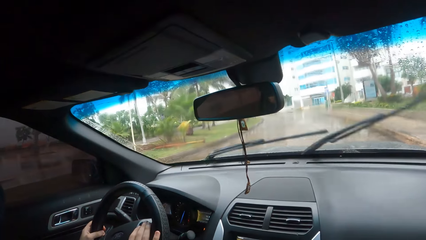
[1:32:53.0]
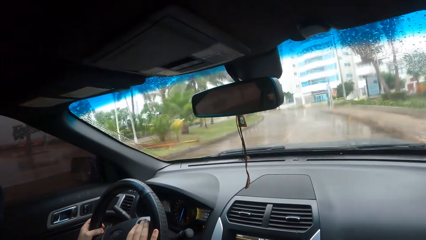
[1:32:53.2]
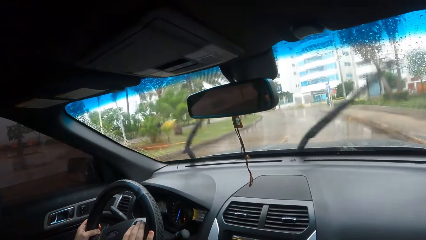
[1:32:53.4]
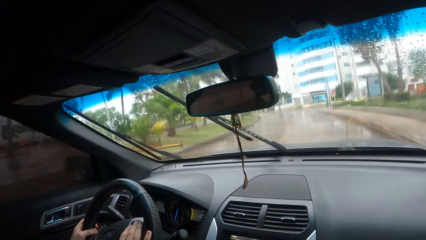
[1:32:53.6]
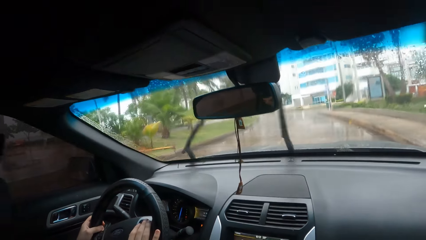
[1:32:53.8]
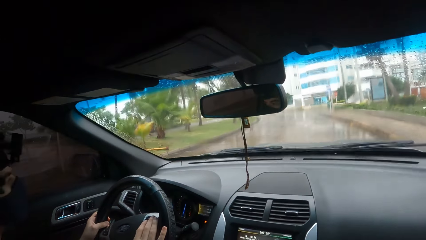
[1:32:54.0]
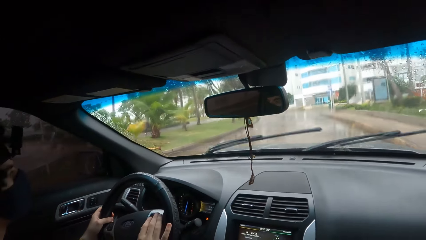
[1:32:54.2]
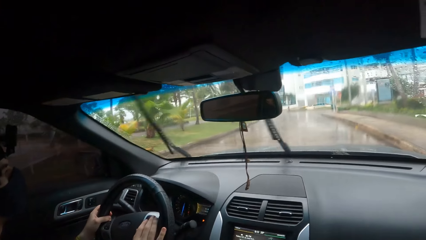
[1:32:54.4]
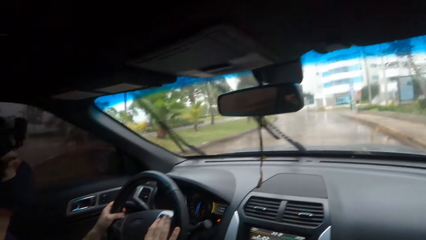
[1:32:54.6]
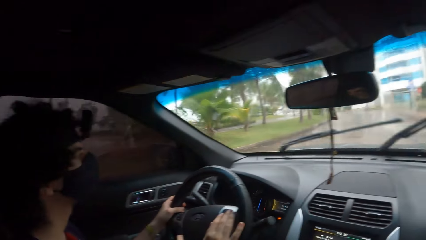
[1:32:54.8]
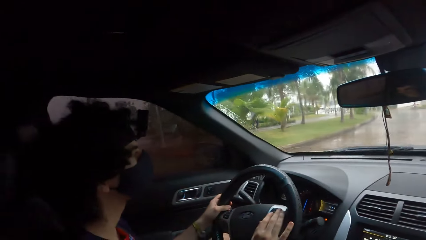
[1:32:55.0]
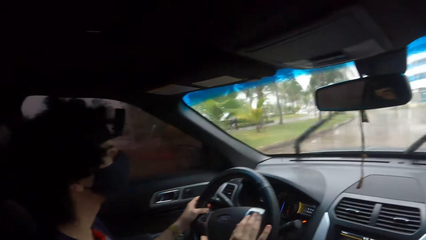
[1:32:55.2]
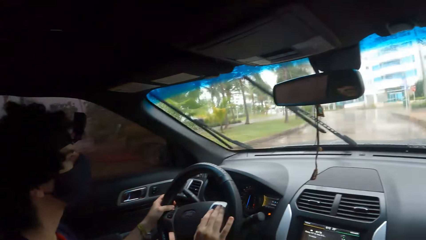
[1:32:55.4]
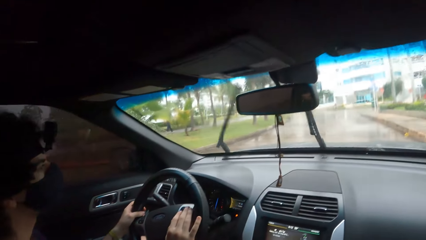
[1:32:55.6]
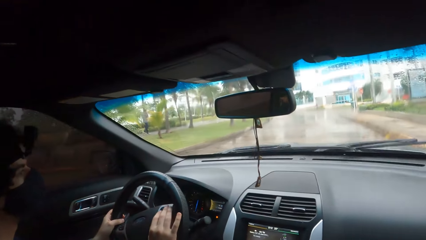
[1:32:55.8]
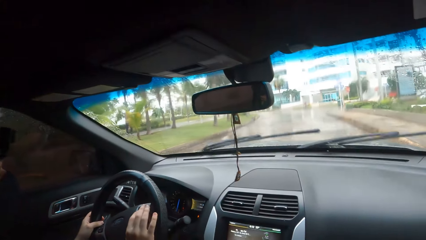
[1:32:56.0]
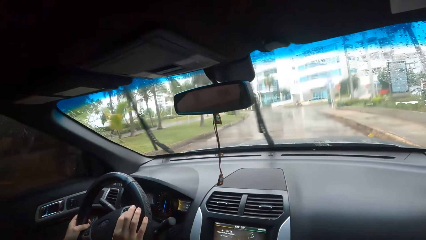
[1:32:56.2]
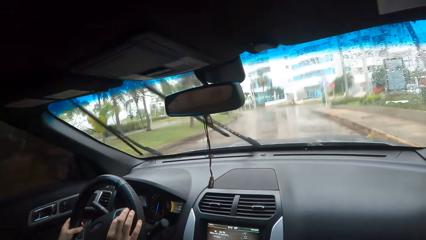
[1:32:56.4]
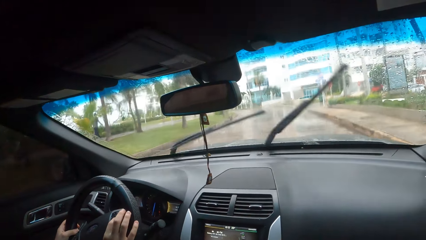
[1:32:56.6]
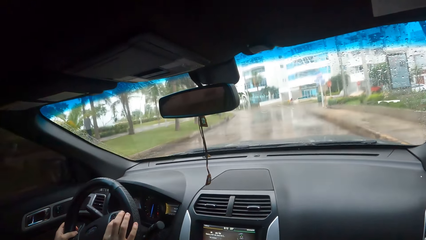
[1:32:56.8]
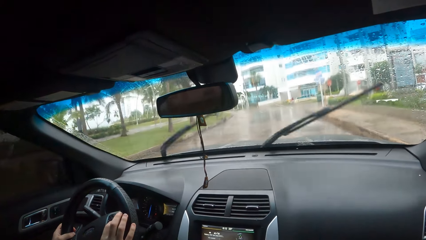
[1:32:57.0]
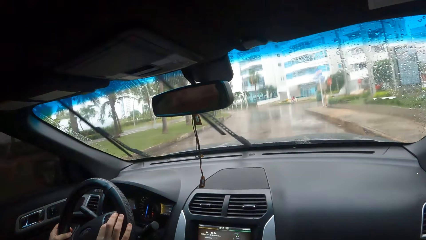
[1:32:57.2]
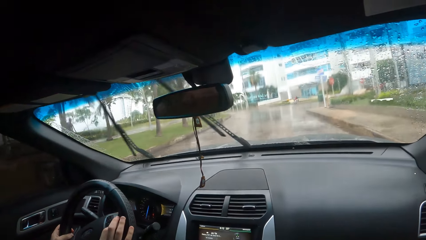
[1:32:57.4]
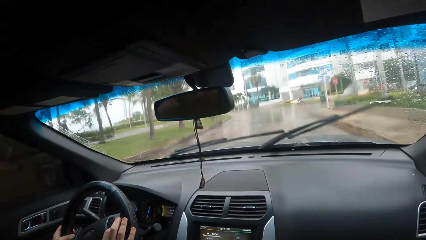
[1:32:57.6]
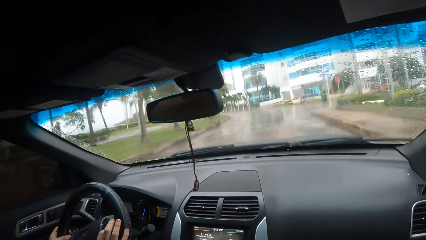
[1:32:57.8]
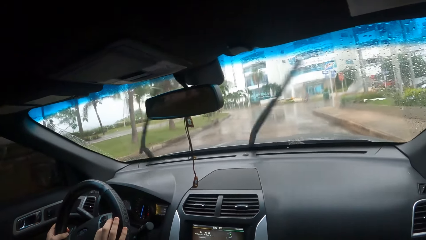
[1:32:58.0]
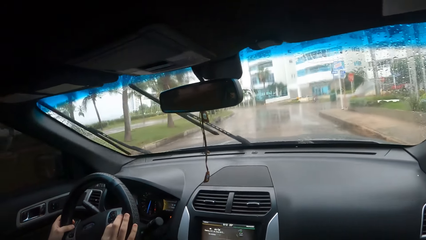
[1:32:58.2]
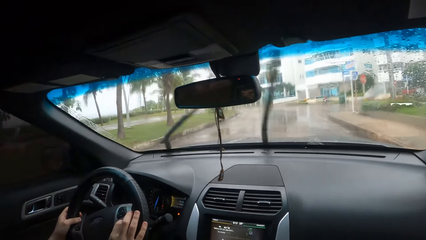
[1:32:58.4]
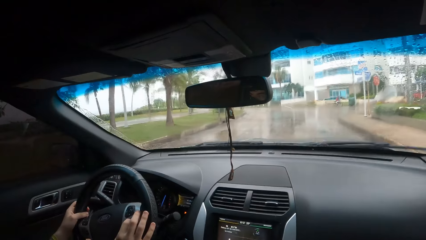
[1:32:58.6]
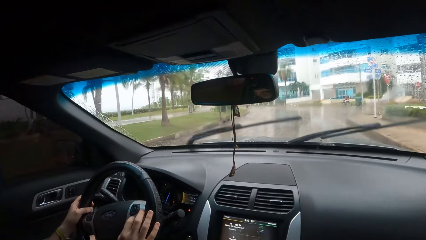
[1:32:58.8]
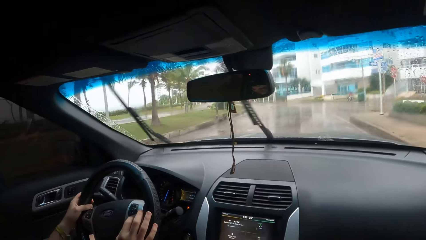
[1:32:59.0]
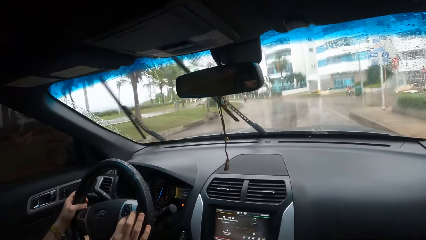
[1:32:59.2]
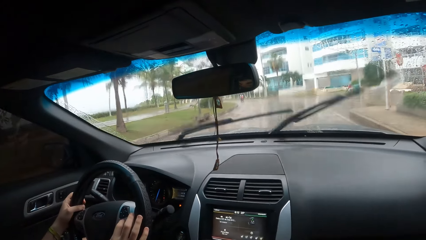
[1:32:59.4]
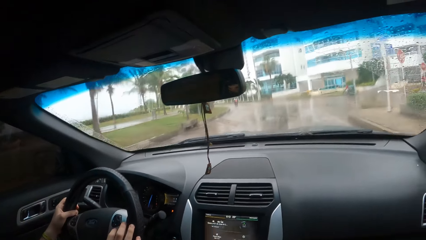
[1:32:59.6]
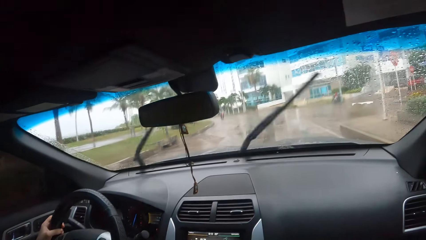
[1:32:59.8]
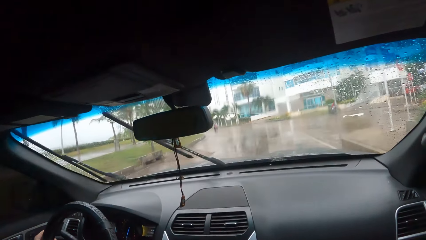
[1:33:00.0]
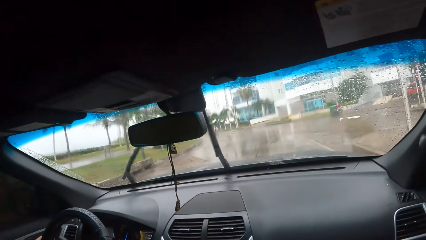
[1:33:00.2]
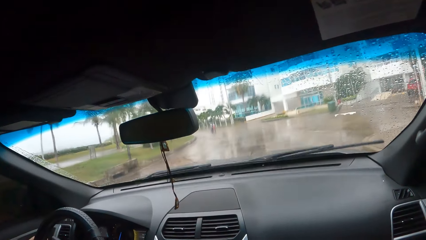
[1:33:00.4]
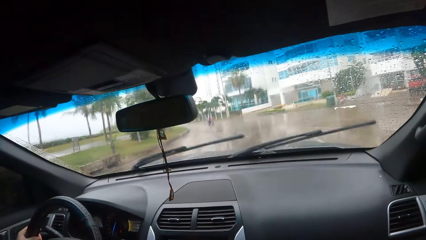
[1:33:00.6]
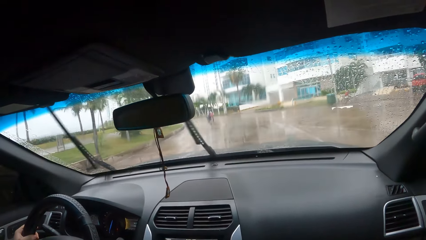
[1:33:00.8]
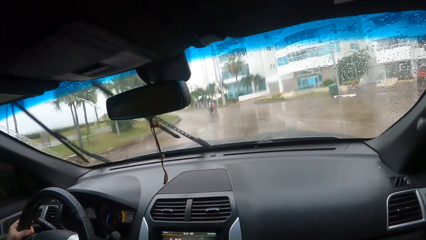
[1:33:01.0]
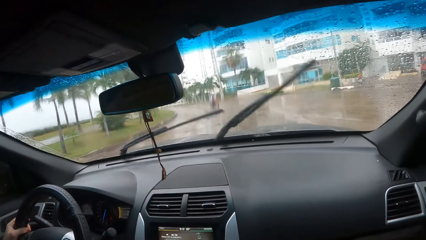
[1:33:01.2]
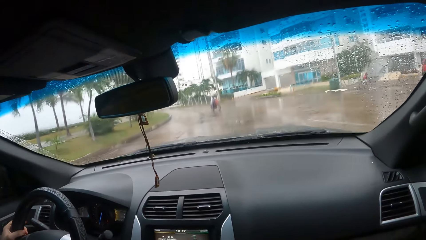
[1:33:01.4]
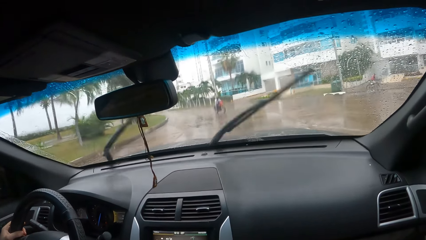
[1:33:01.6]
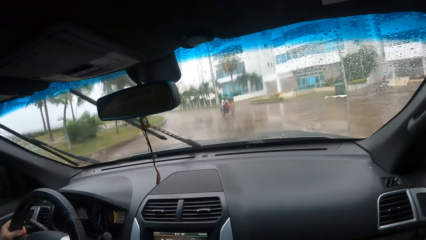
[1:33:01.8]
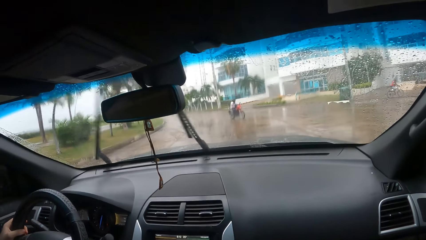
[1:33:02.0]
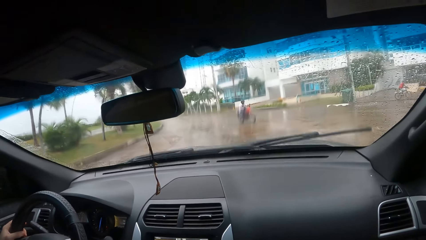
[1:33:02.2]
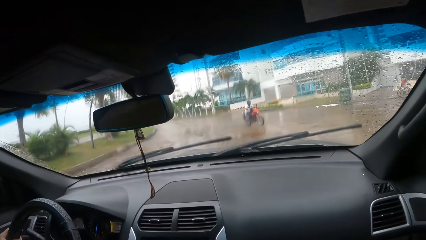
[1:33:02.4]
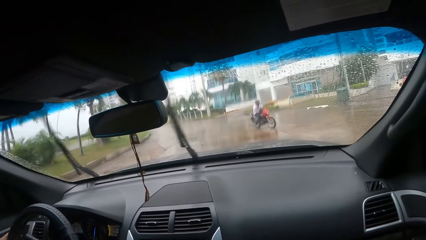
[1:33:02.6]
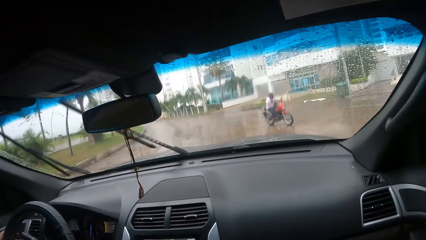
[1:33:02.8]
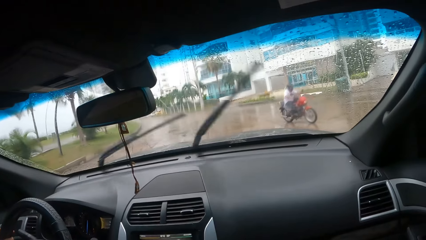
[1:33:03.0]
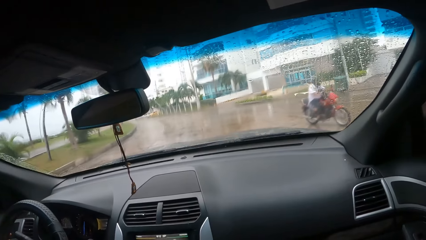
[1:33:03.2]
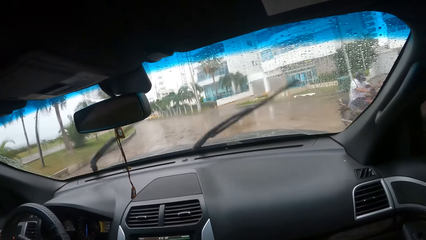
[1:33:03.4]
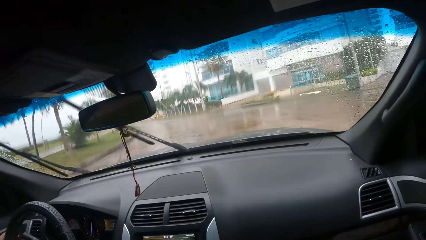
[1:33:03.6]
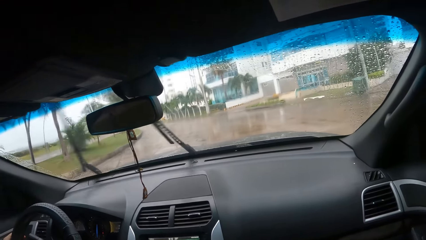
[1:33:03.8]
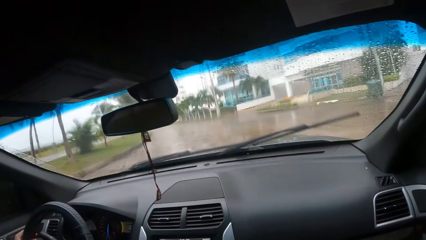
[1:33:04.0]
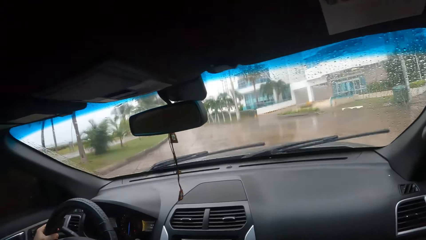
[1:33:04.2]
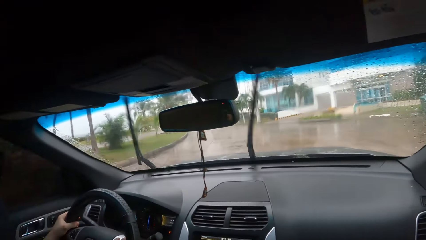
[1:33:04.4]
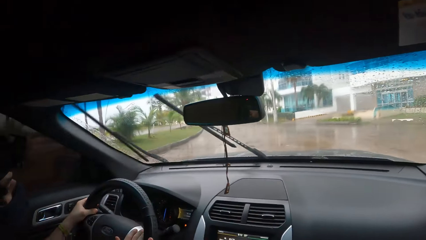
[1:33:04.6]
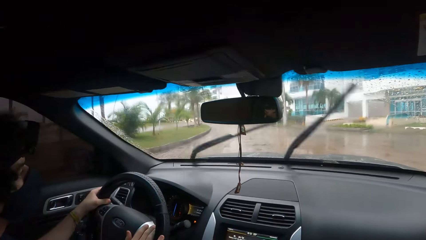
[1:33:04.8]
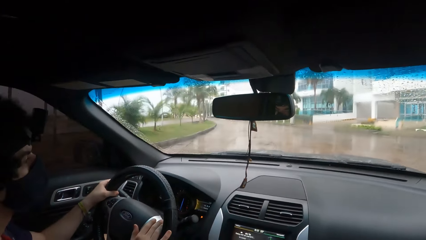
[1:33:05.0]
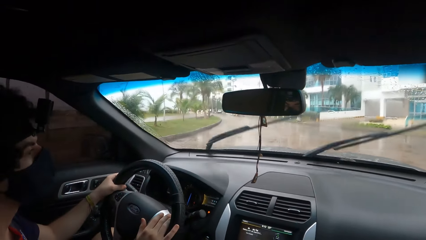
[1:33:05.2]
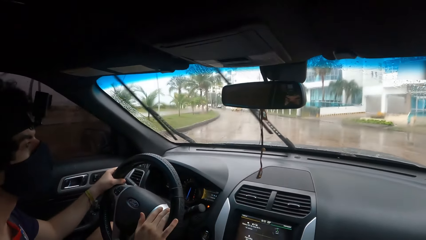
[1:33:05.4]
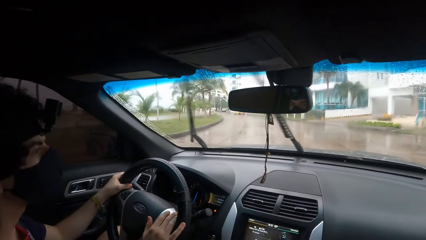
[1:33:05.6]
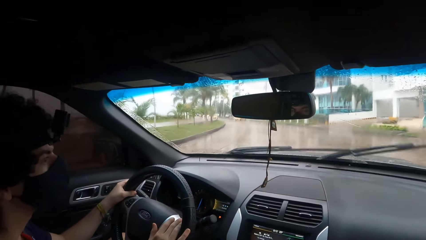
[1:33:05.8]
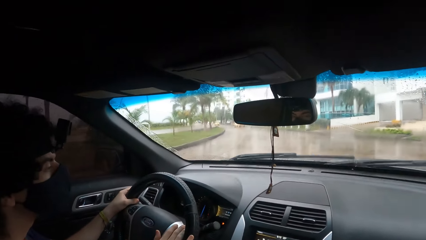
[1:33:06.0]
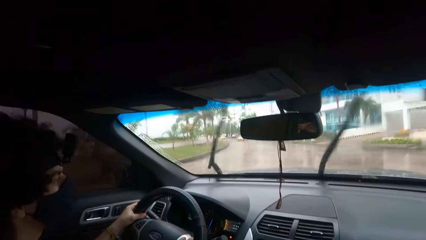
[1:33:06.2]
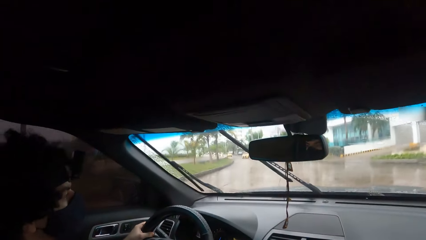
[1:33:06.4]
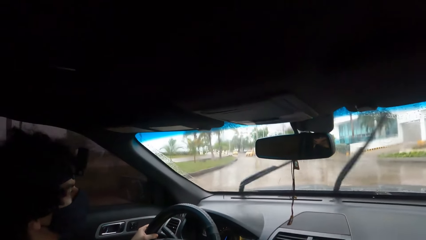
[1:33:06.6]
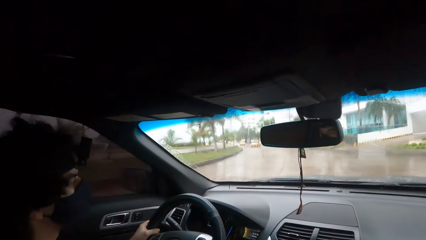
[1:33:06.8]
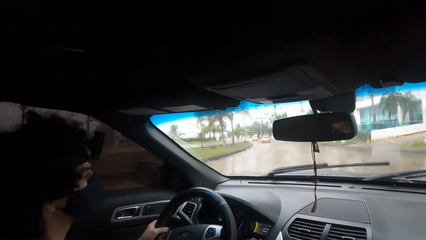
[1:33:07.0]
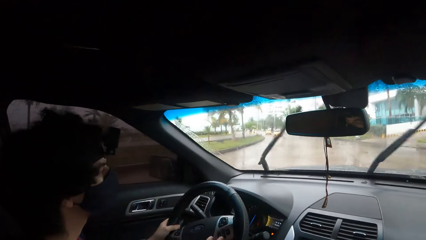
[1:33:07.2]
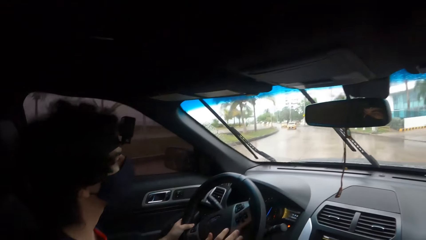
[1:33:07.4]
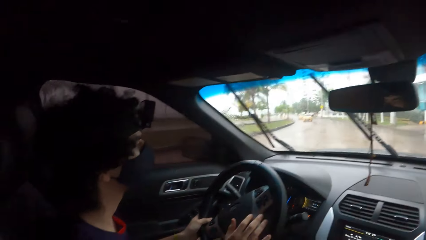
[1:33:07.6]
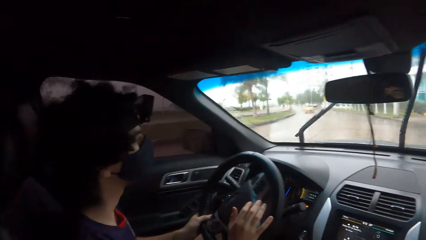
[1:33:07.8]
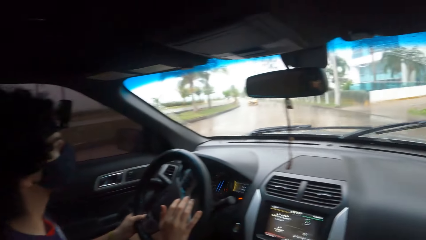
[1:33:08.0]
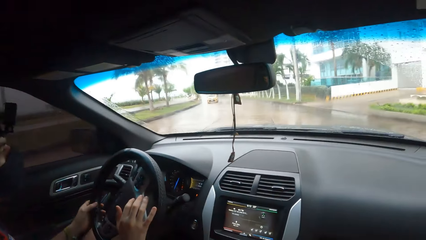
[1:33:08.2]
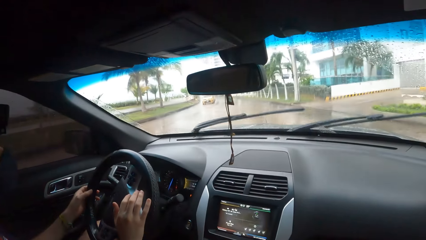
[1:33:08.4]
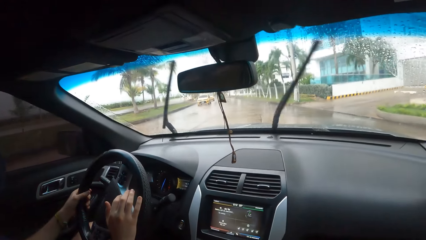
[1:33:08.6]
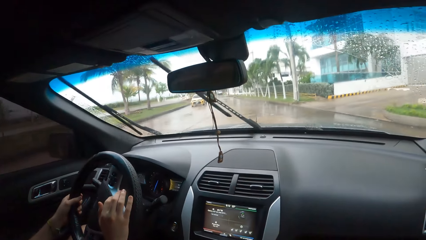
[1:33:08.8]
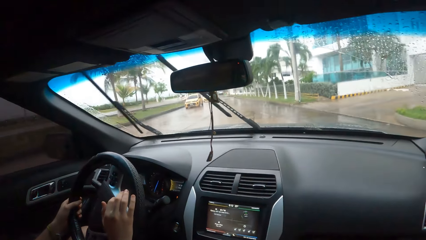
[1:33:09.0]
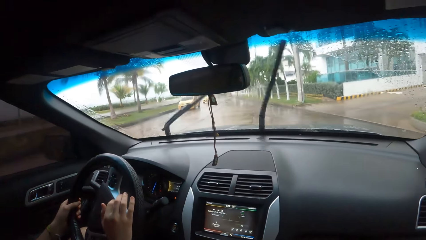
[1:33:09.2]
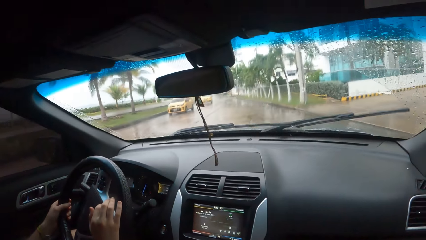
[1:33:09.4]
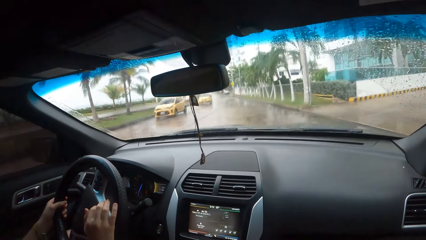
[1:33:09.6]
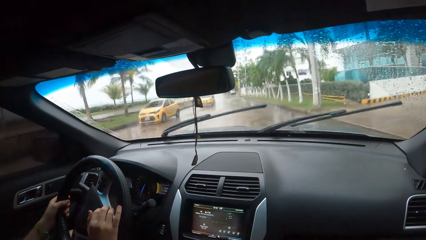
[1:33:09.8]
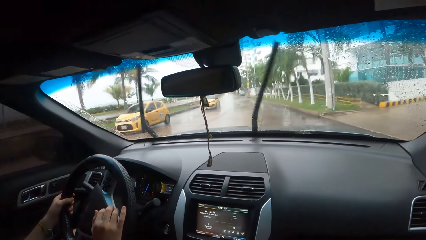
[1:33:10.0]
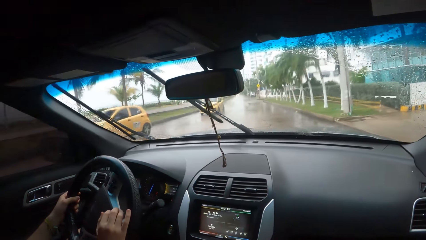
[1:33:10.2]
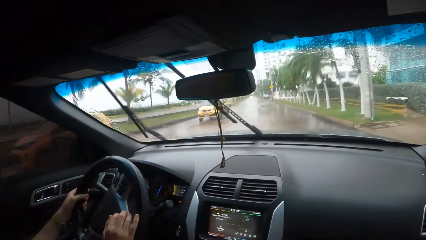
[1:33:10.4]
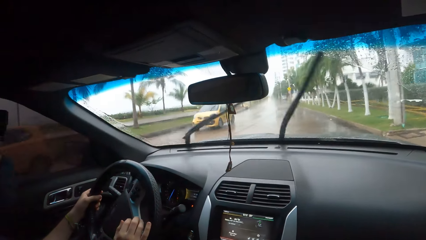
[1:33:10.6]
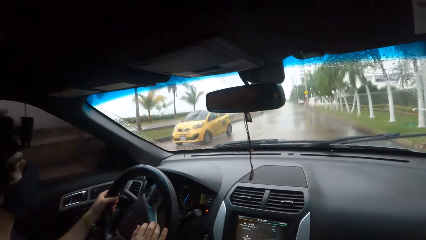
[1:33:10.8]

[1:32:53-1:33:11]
The camera wearer converses with a person. They look forward.
